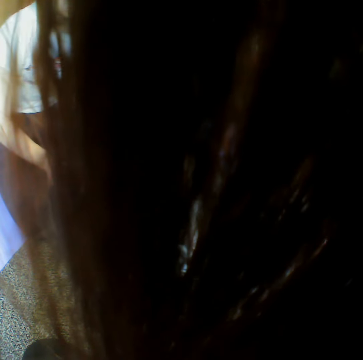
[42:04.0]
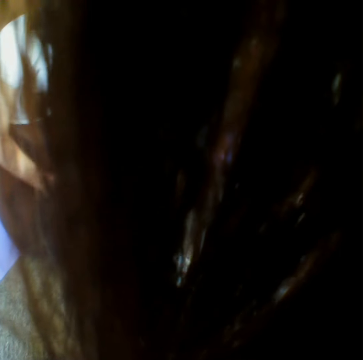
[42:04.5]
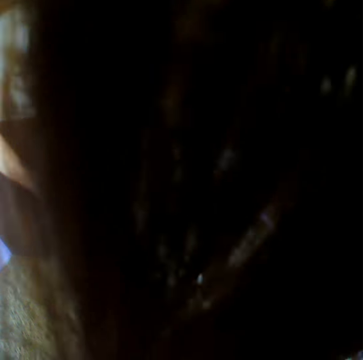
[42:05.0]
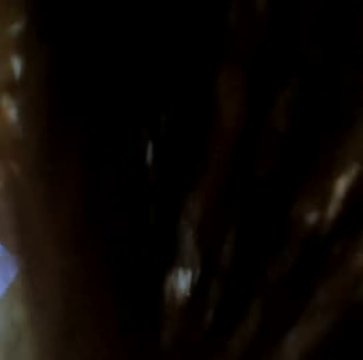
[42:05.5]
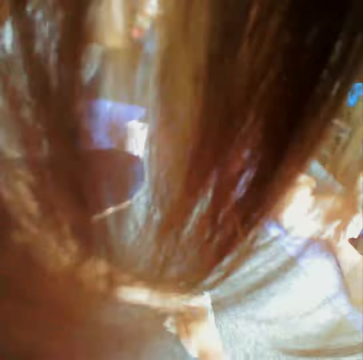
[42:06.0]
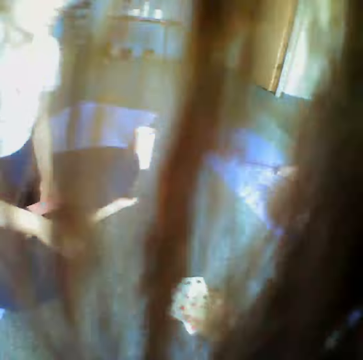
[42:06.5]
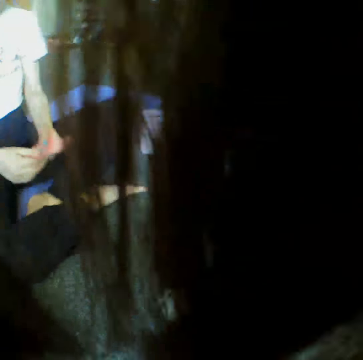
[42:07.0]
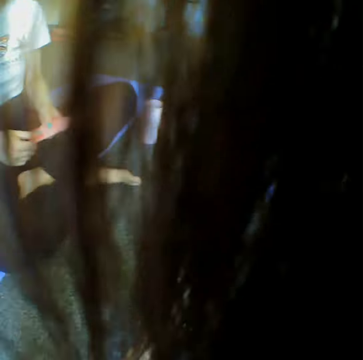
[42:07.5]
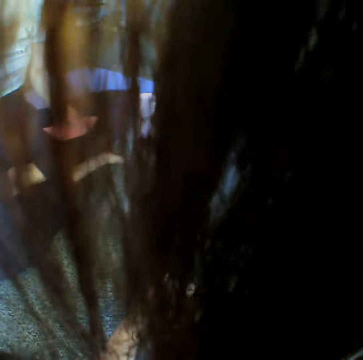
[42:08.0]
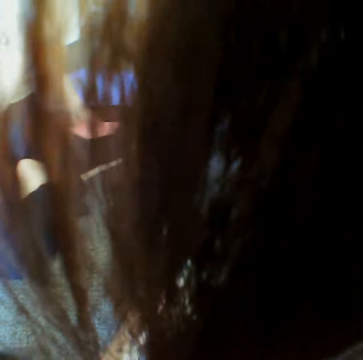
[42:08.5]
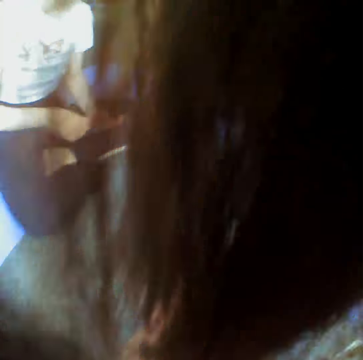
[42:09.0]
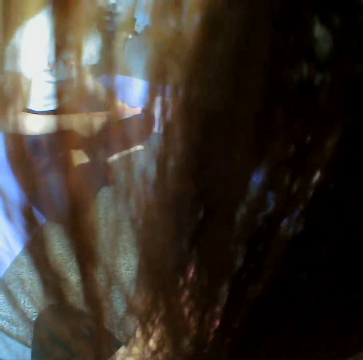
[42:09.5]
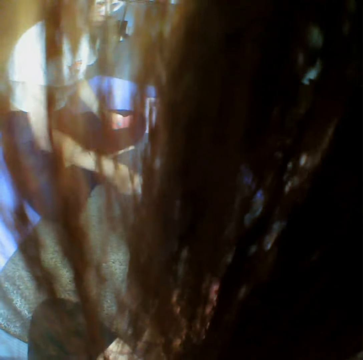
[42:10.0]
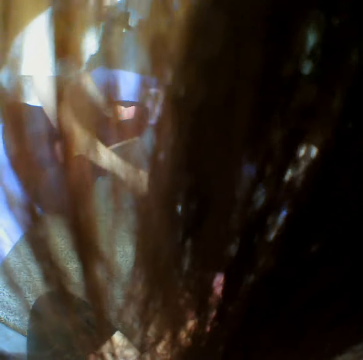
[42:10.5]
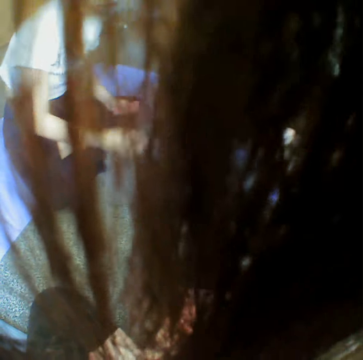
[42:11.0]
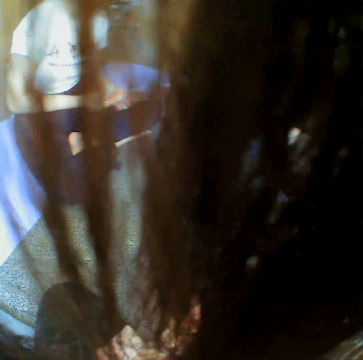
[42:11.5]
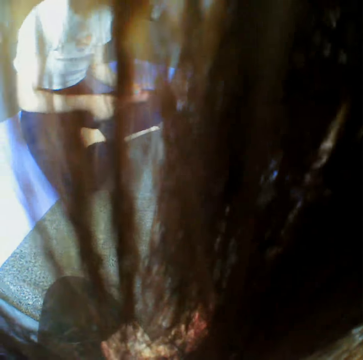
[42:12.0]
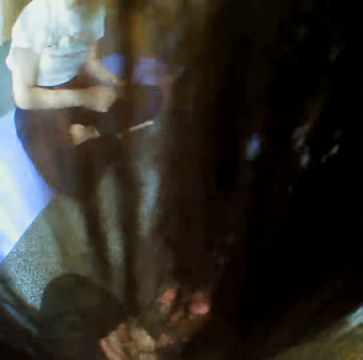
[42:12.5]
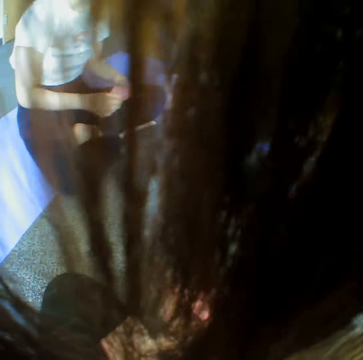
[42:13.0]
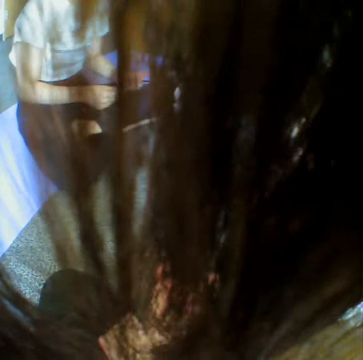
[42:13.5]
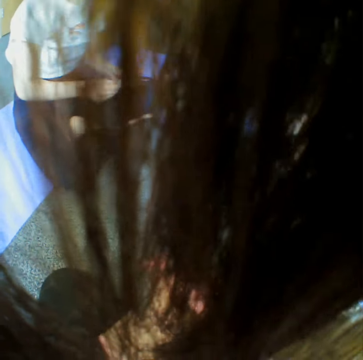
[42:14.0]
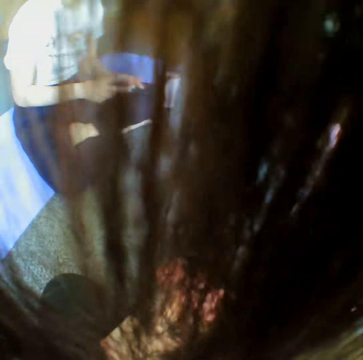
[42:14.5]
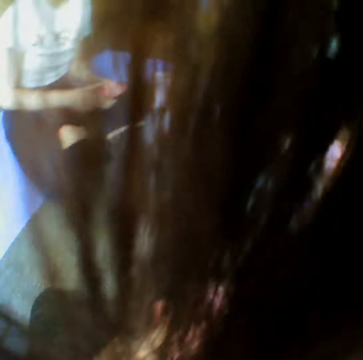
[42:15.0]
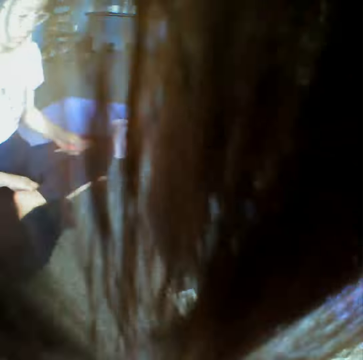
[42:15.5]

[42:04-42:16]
A woman throws the card on the floor. Another woman throws the card on the floor, reshuffles the cards on the hands, throws the card on the floor and reshuffles the cards on the hands.

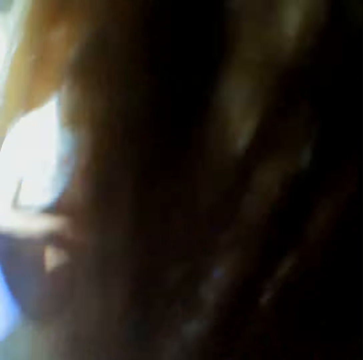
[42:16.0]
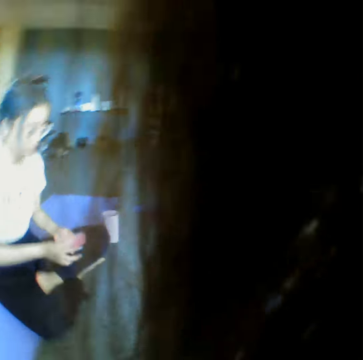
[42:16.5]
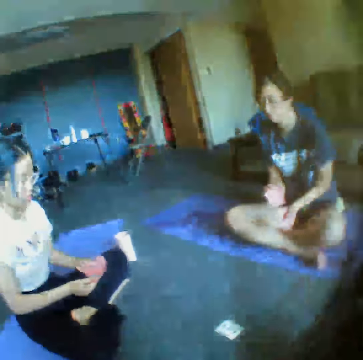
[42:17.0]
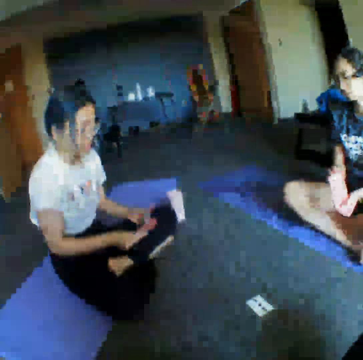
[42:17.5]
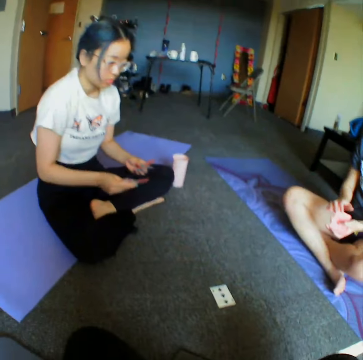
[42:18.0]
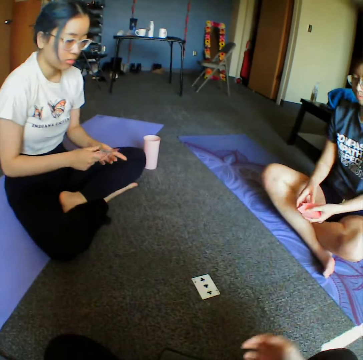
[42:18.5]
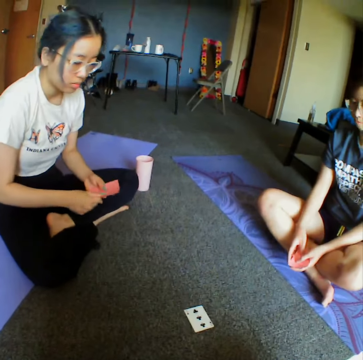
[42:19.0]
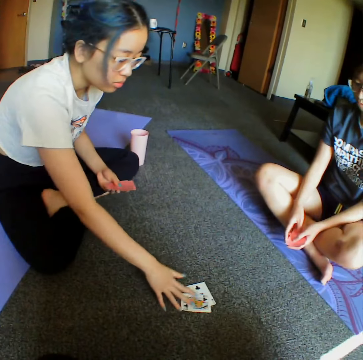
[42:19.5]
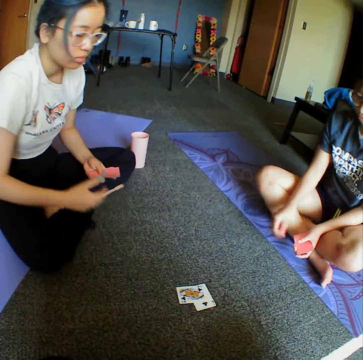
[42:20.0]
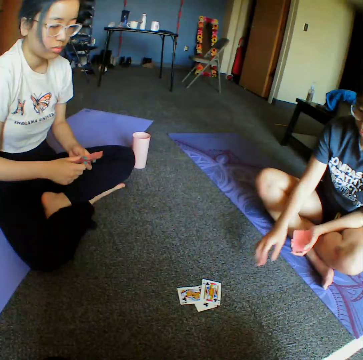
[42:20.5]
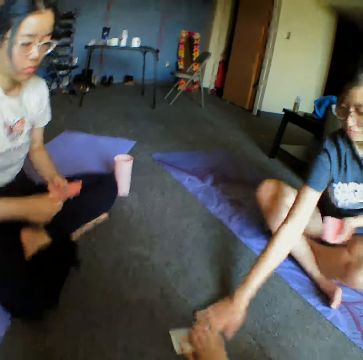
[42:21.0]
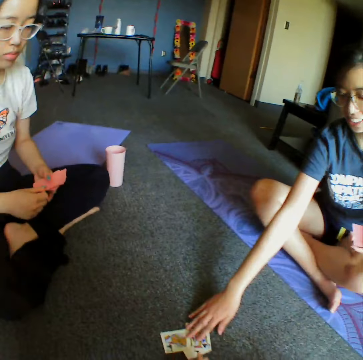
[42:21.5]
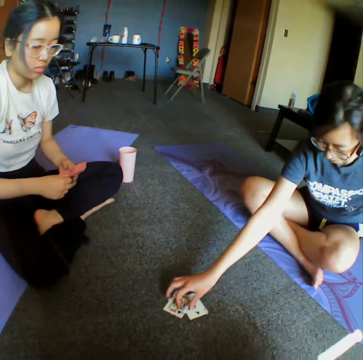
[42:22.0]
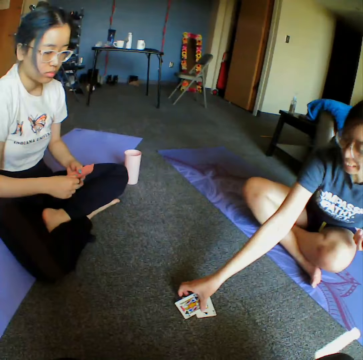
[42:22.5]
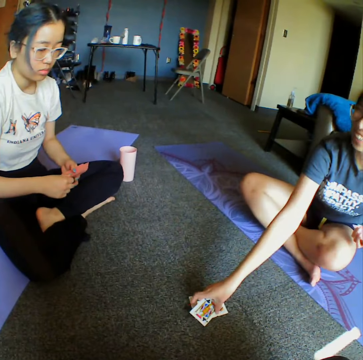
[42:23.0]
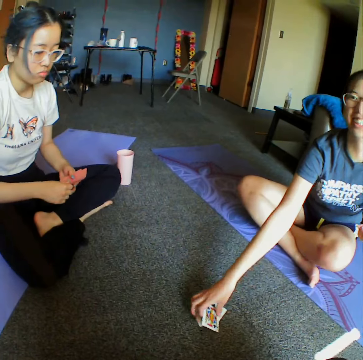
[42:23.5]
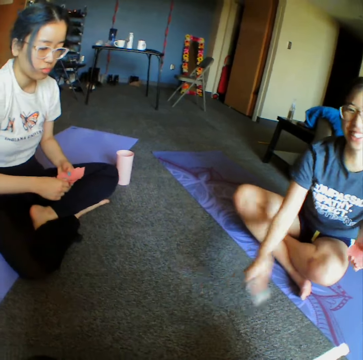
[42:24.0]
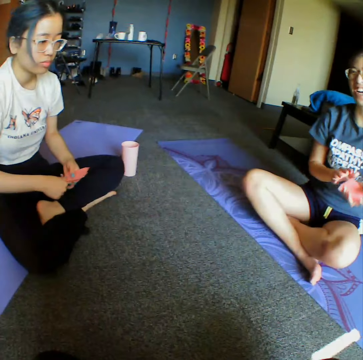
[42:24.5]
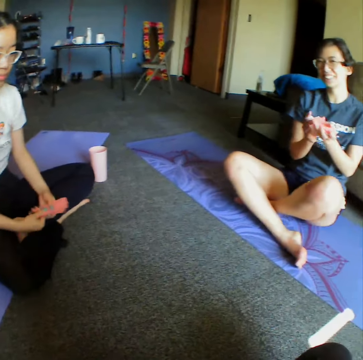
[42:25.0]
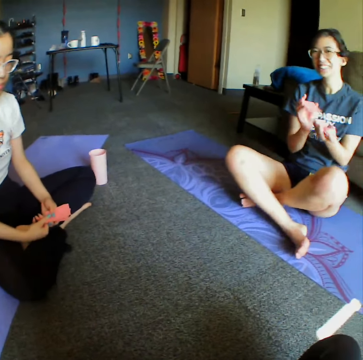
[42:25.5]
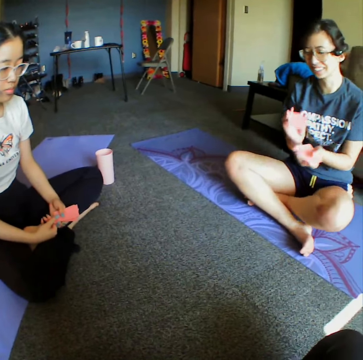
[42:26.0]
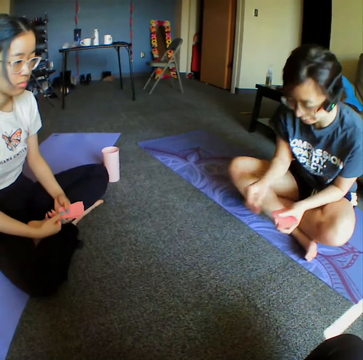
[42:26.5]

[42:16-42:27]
The camera wearer looks around the room. A woman shuffles cards. The woman throws the card on the floor. Another woman throws the card on the floor. The other woman taps the card on the floor. The camera wearer places a hand on the cards. The other woman places a hand on the cards, collects all the cards on the floor, and reshuffles the cards on the hands.

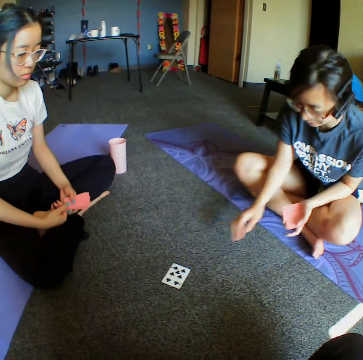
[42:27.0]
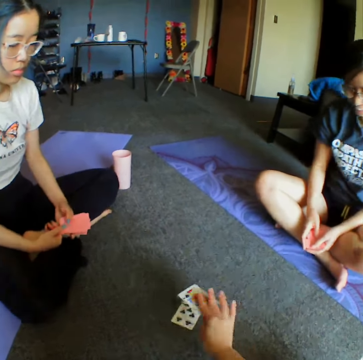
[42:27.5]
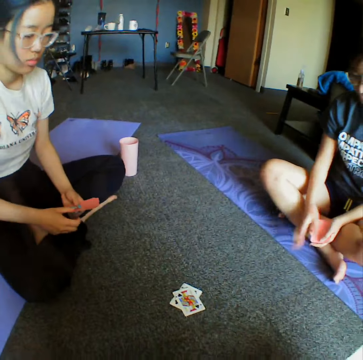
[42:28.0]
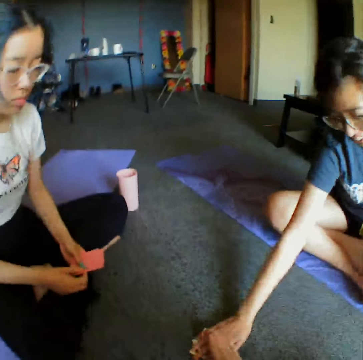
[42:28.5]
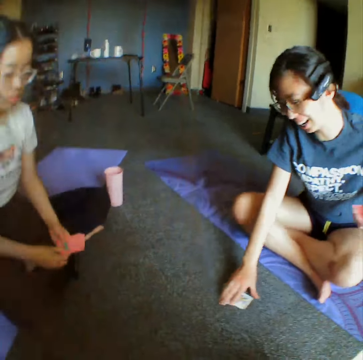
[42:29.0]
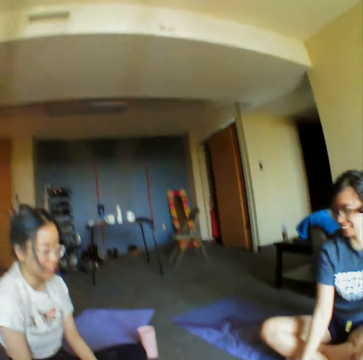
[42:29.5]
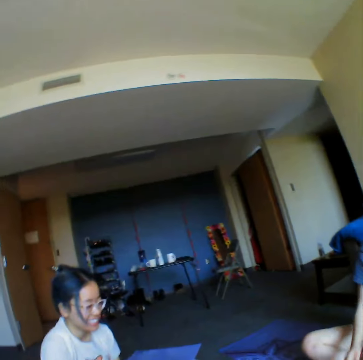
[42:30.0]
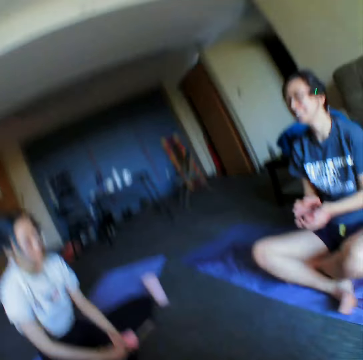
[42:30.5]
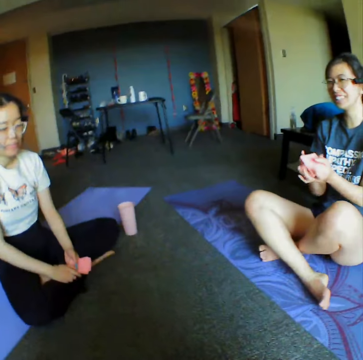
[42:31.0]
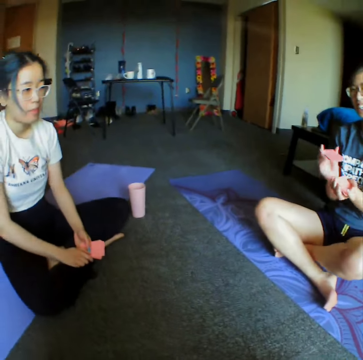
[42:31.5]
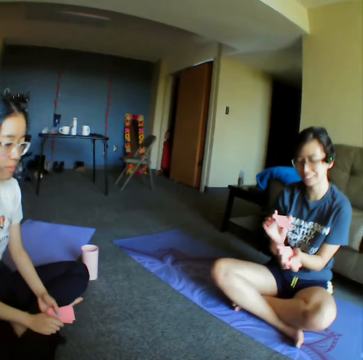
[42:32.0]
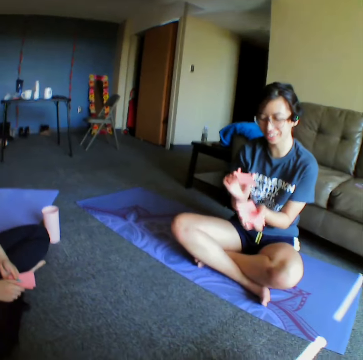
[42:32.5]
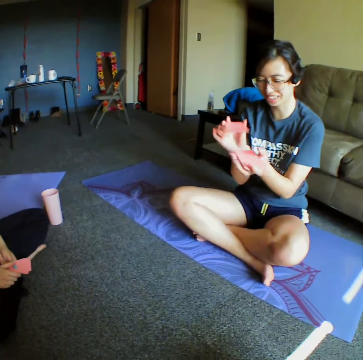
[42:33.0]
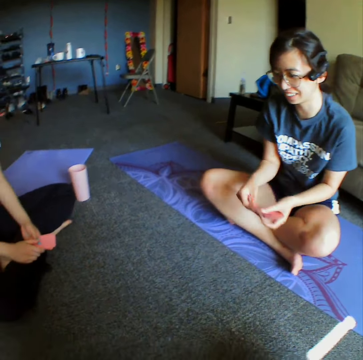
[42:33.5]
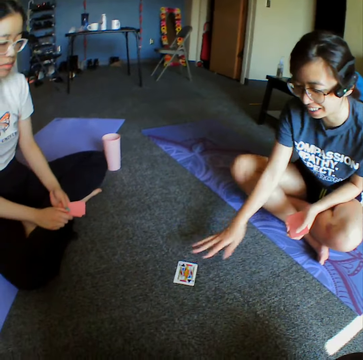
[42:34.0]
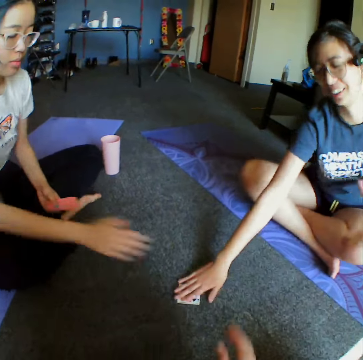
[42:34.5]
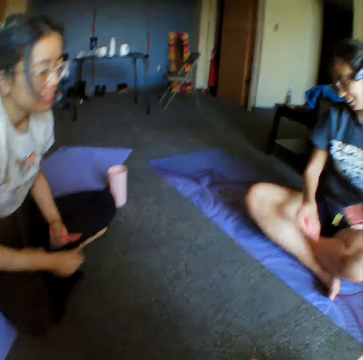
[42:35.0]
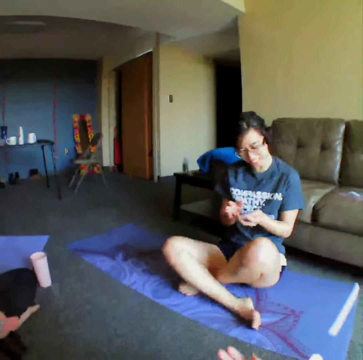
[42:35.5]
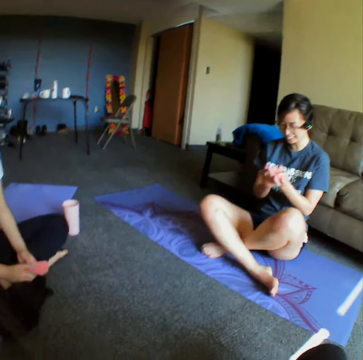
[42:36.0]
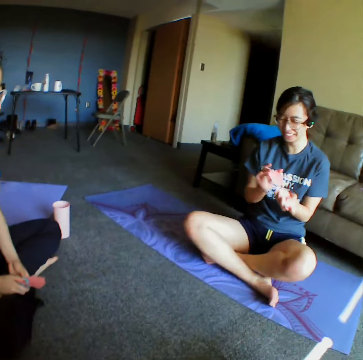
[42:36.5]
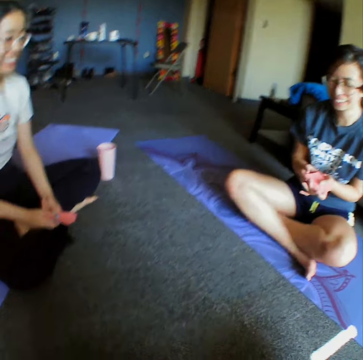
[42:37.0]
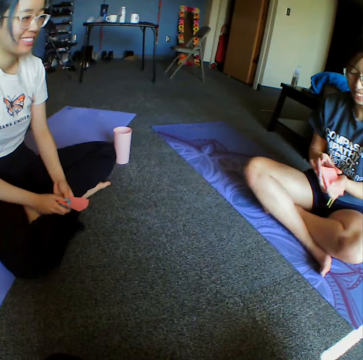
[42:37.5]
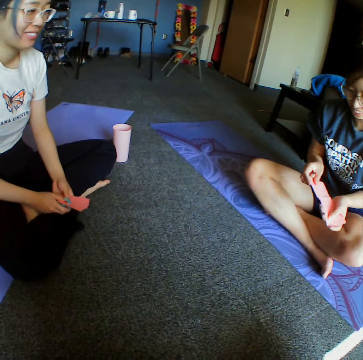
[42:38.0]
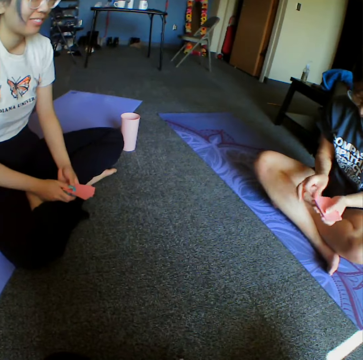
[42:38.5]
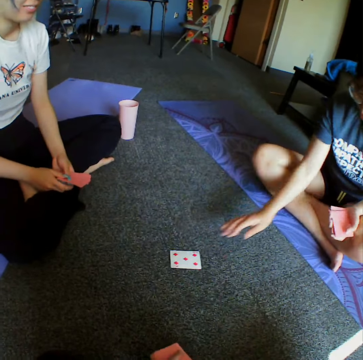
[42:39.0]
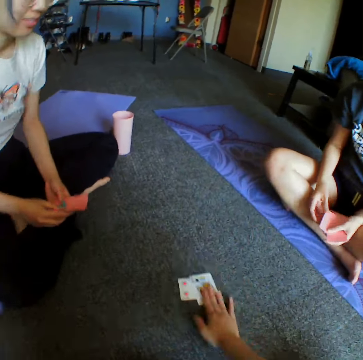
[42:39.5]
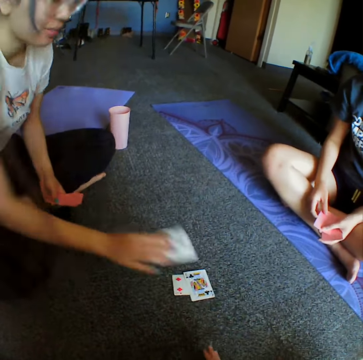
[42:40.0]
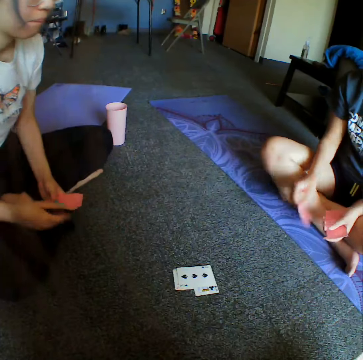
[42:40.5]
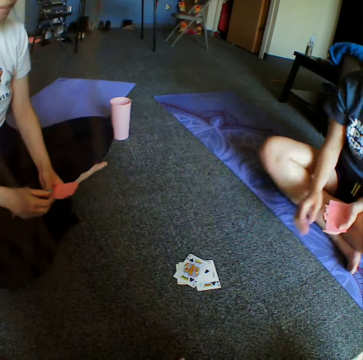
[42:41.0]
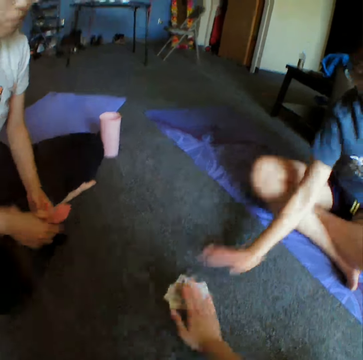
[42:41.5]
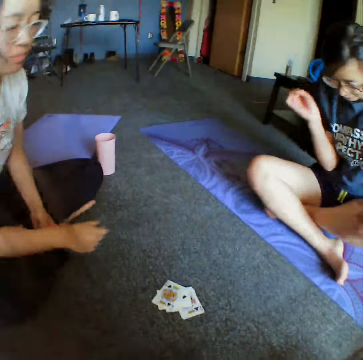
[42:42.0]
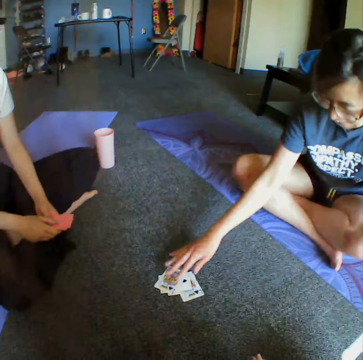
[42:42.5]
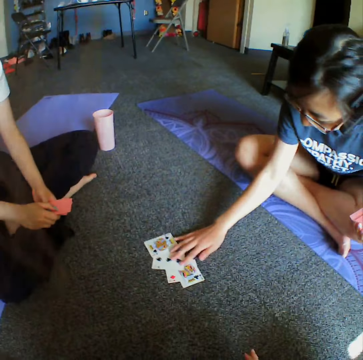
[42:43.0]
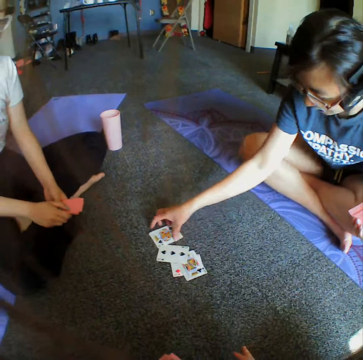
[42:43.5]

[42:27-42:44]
A woman throws the card on the floor. The camera wearer throws the card on the floor. The woman holds the cards on the floor and collects all the cards on the floor. The camera wearer looks around the room. The woman reshuffles the cards on the hands, throws the card on the floor, picks the card on the floor, reshuffles the cards on the hands, and throws the card on the floor. The camera wearer throws the card on the floor. Another woman throws the card on the floor. The first woman throws the card on the floor and taps the cards on the floor. She taps the cards on the floor again. She touches the cards on the floor.
